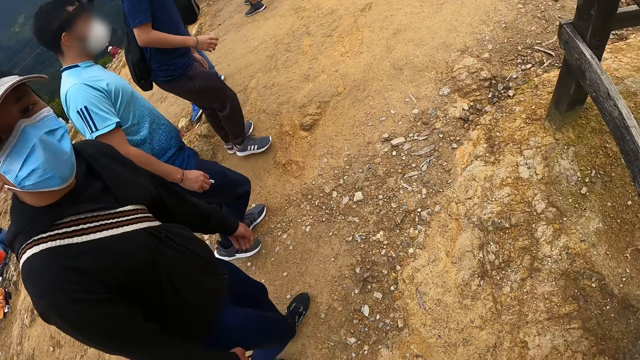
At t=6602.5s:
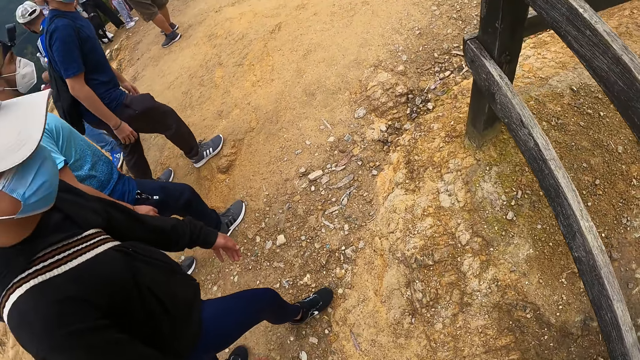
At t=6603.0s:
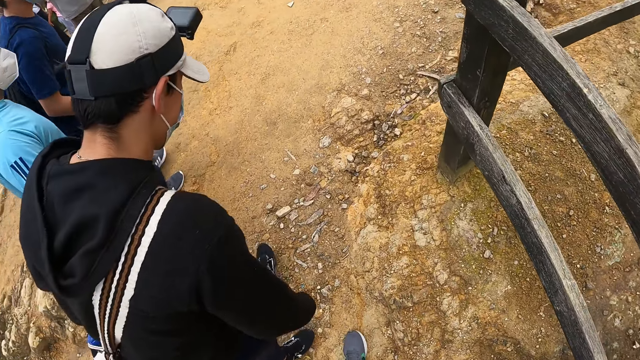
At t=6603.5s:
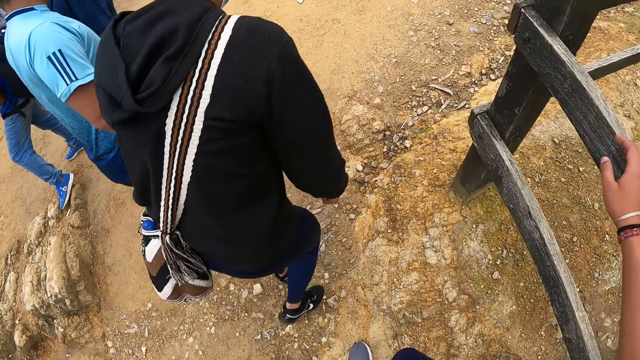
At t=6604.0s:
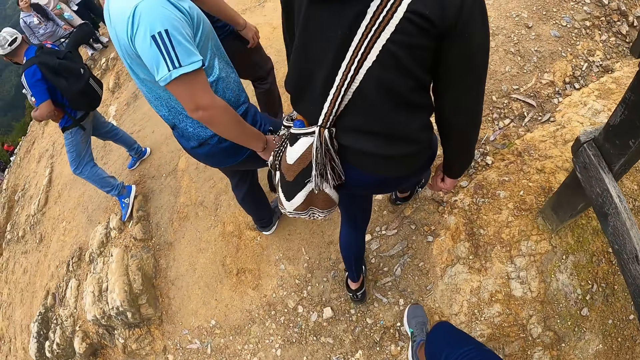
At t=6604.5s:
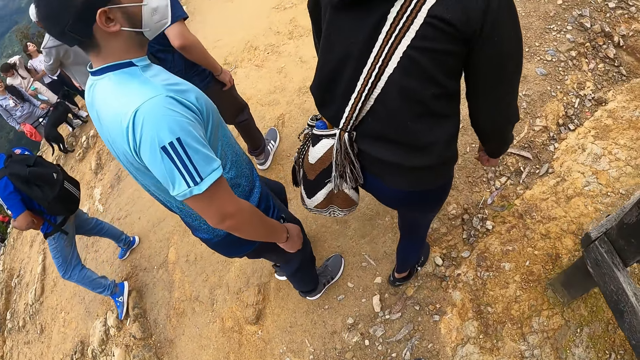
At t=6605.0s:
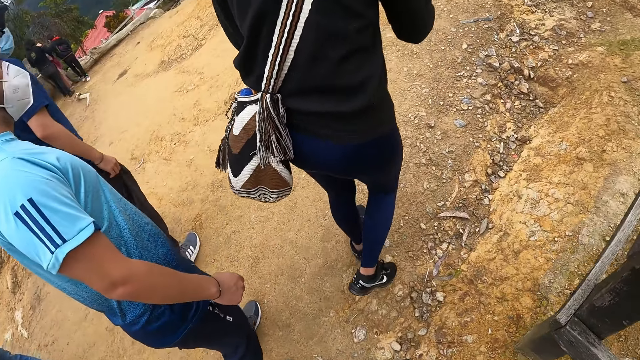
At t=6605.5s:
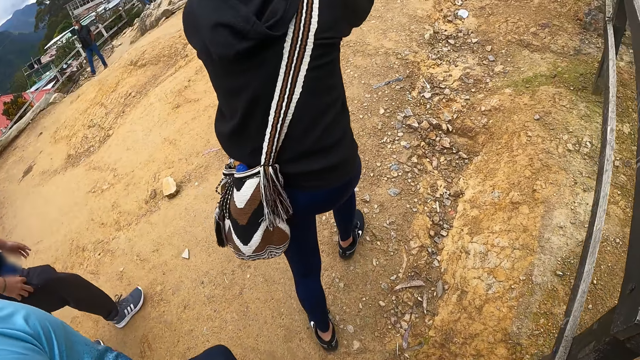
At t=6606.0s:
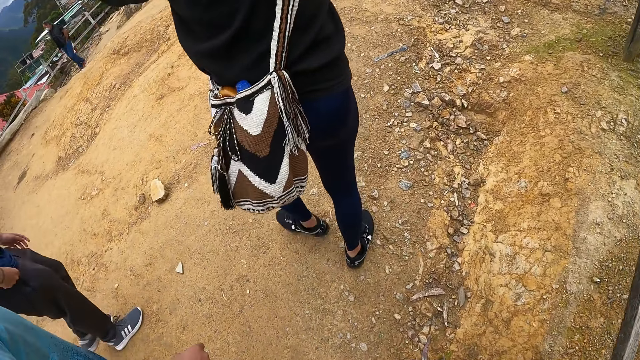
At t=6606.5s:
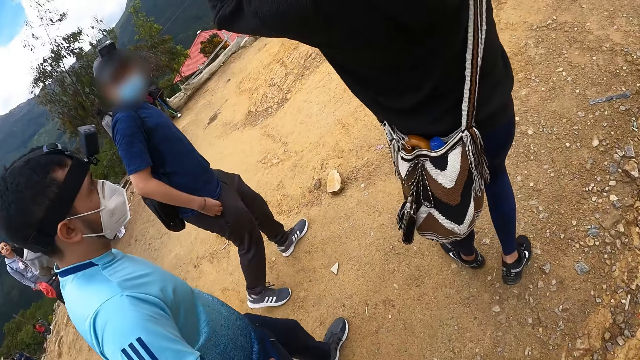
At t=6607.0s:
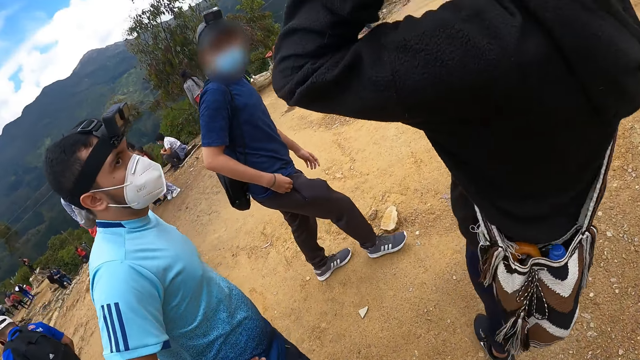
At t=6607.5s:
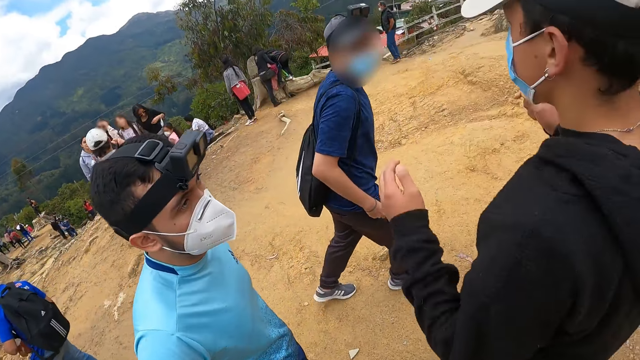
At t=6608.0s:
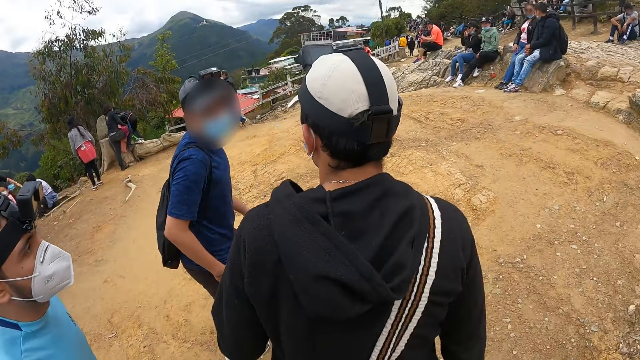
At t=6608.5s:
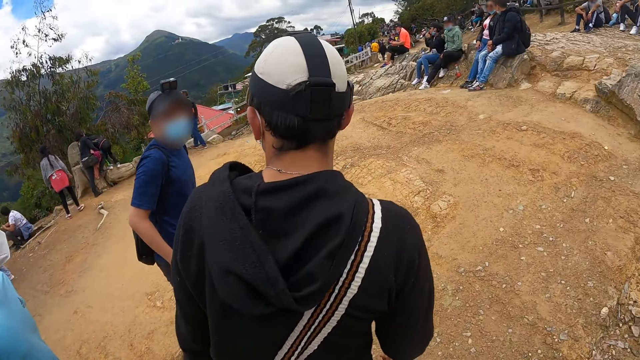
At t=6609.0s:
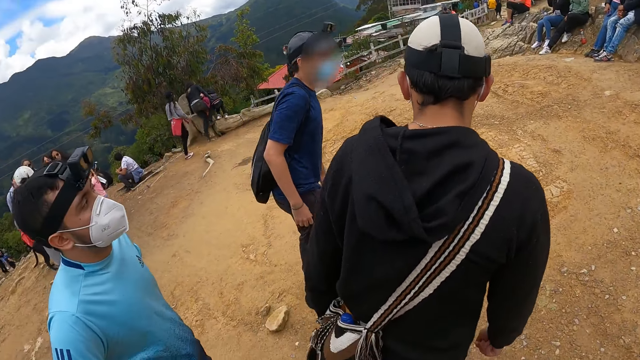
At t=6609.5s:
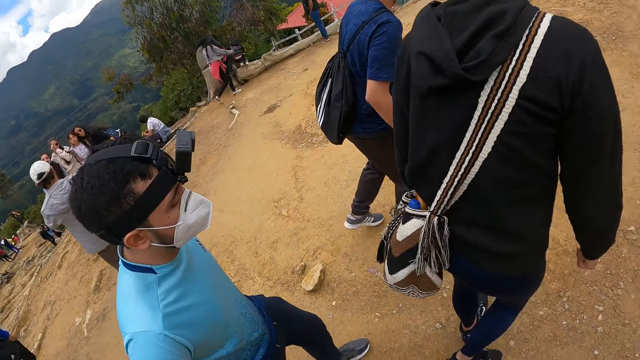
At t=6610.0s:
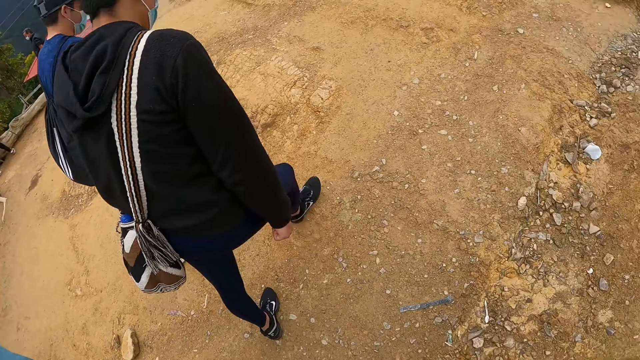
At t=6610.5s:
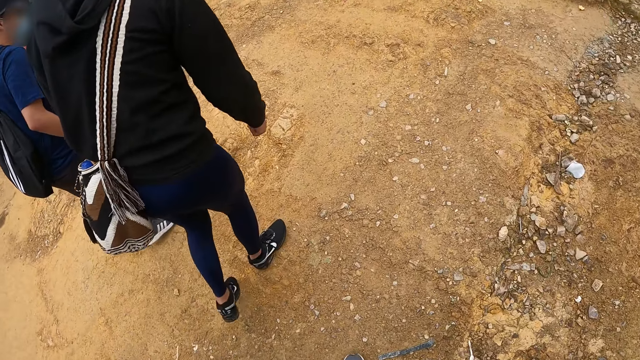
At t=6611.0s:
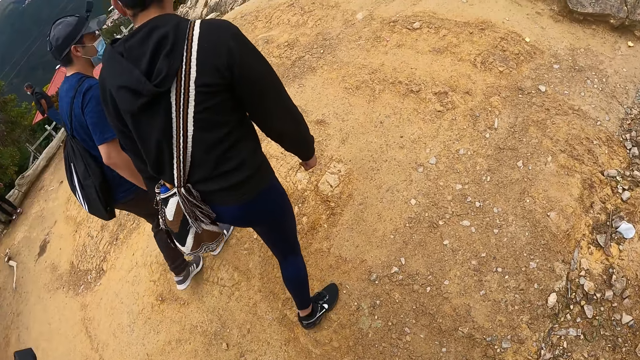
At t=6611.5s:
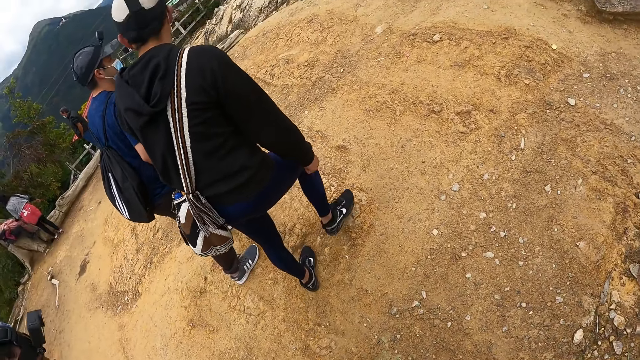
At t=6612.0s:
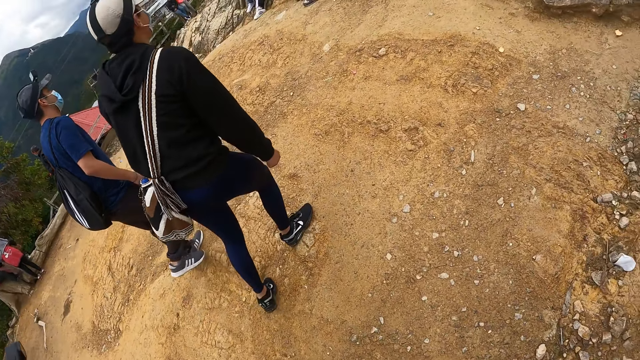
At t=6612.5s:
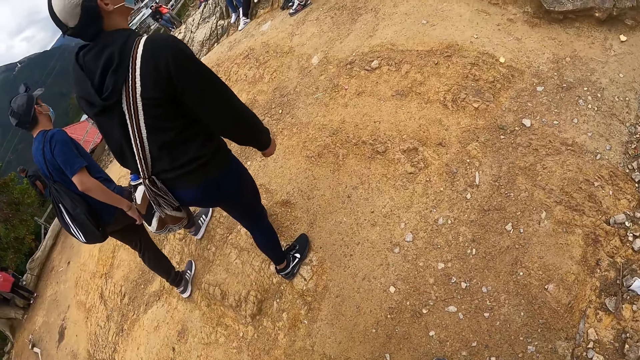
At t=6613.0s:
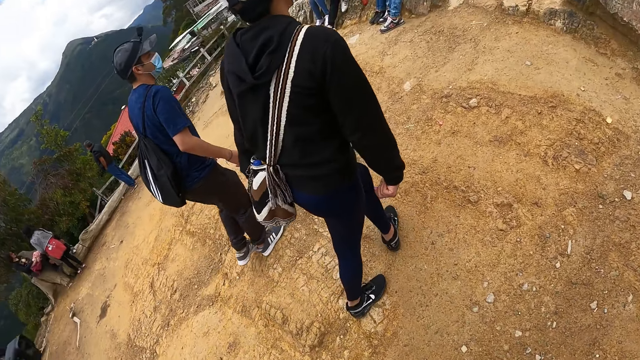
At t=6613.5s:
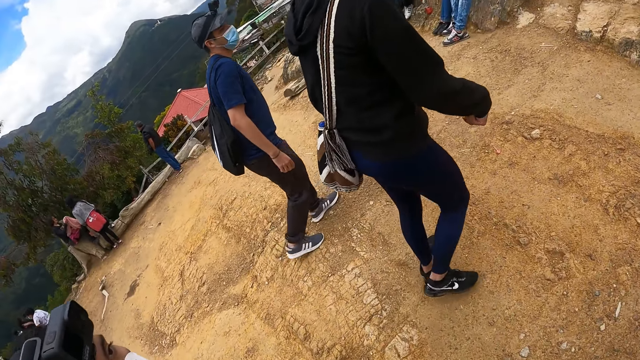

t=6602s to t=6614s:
The camera wearer looks at a man. He holds a wooden fence with his right hand. He walks on the field. Another man raises both hands towards his head. The first man gestures out with his hands. A third man walks up the hill. The second man walks up the hill. A fourth man walks up the hill. The camera wearer walks up the hills.

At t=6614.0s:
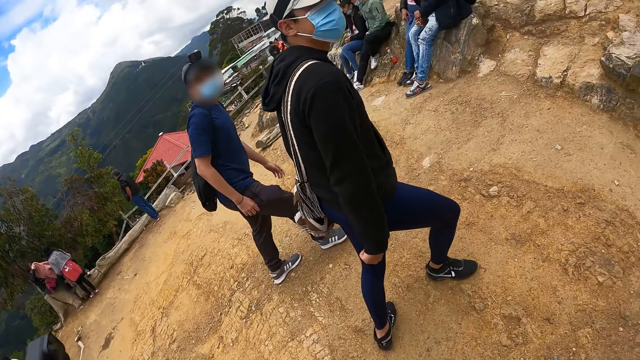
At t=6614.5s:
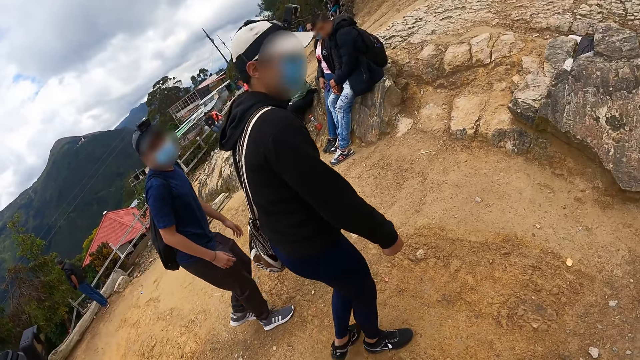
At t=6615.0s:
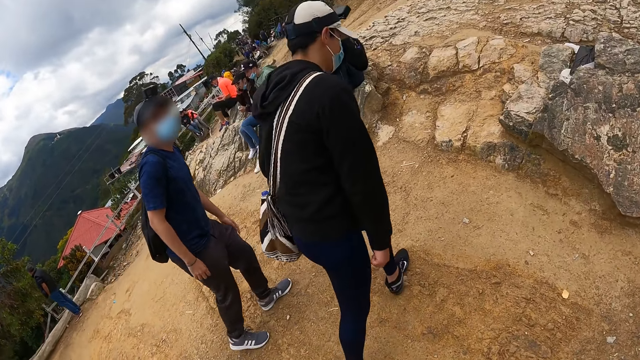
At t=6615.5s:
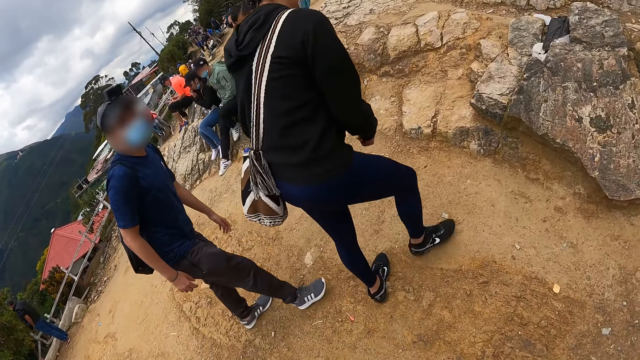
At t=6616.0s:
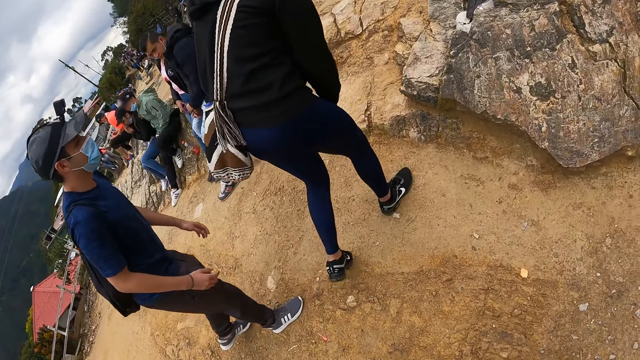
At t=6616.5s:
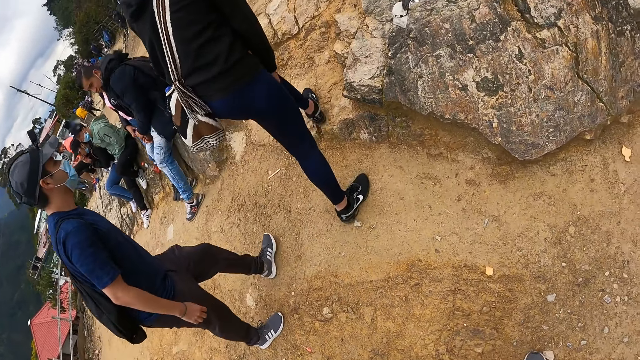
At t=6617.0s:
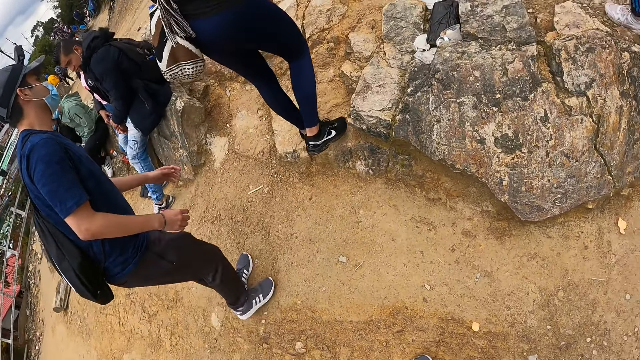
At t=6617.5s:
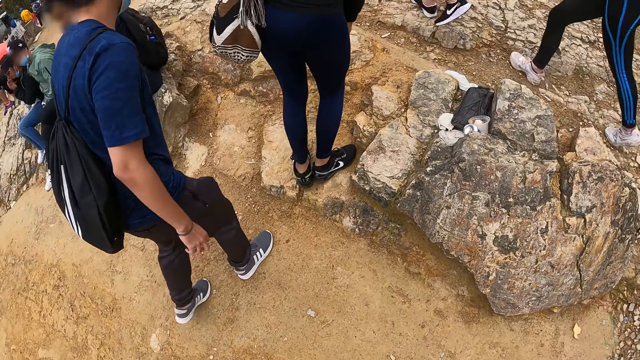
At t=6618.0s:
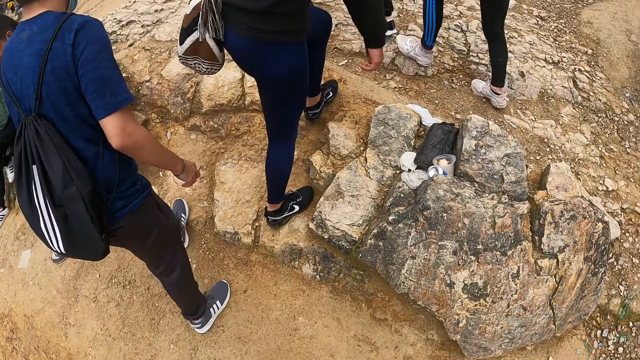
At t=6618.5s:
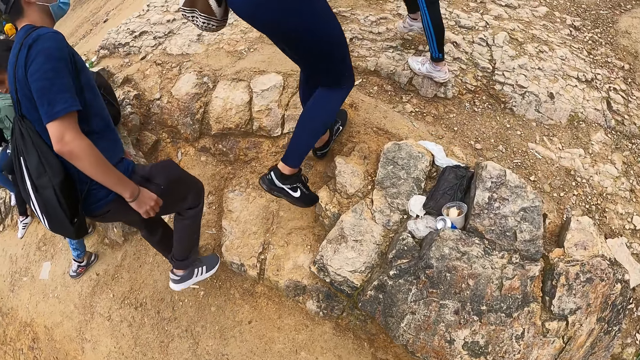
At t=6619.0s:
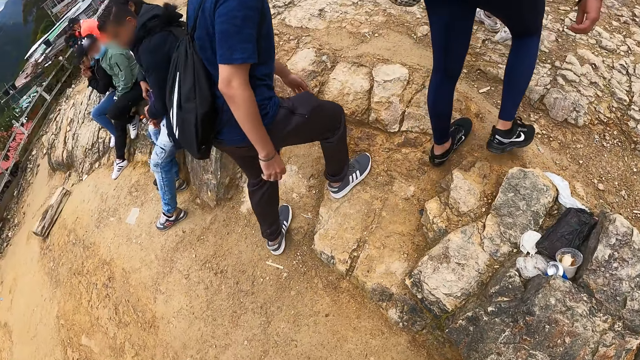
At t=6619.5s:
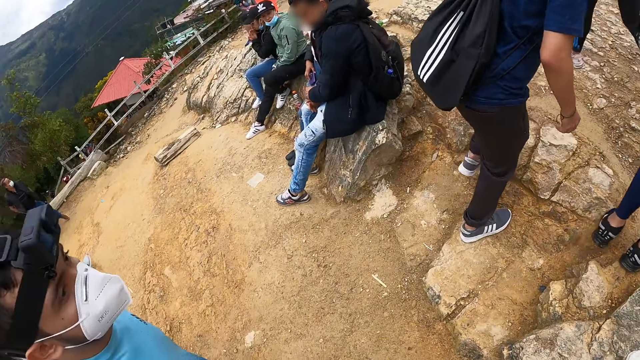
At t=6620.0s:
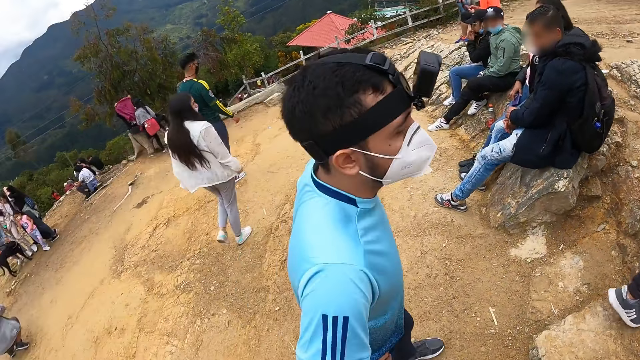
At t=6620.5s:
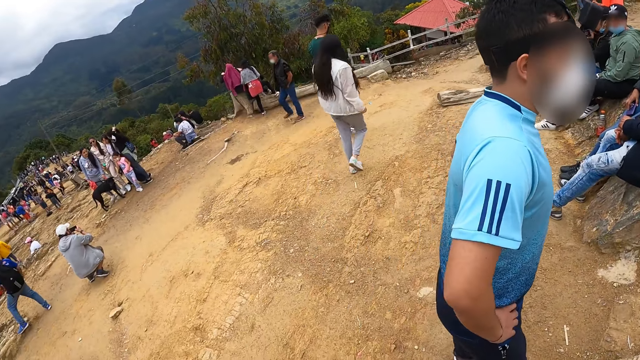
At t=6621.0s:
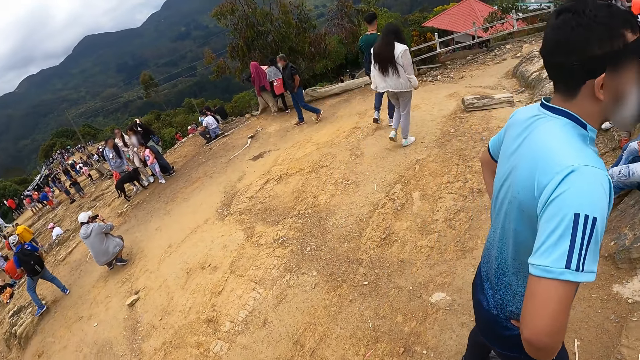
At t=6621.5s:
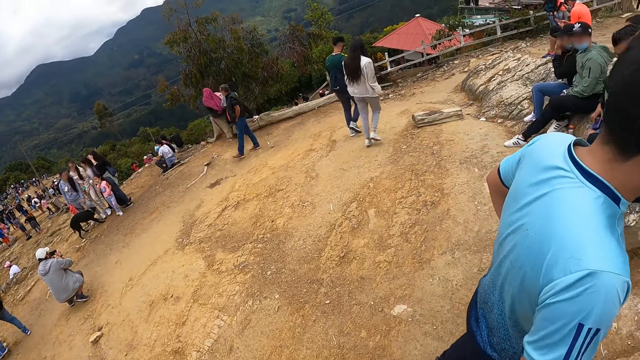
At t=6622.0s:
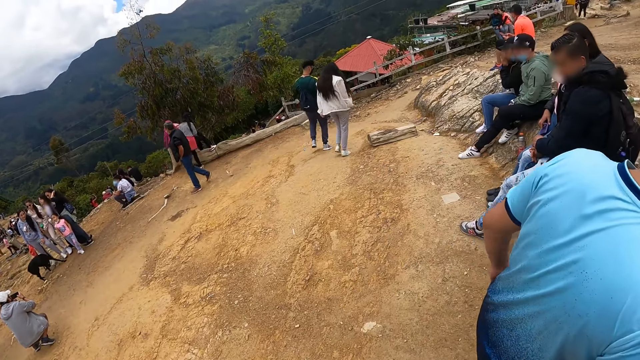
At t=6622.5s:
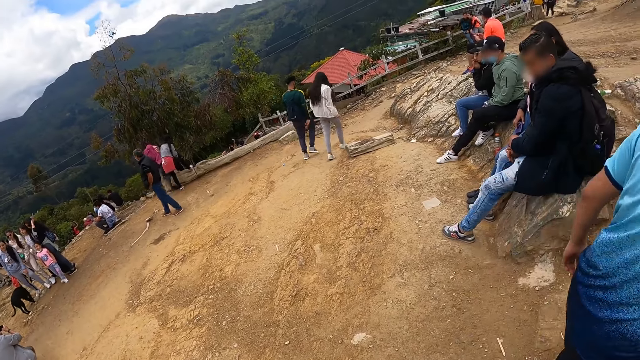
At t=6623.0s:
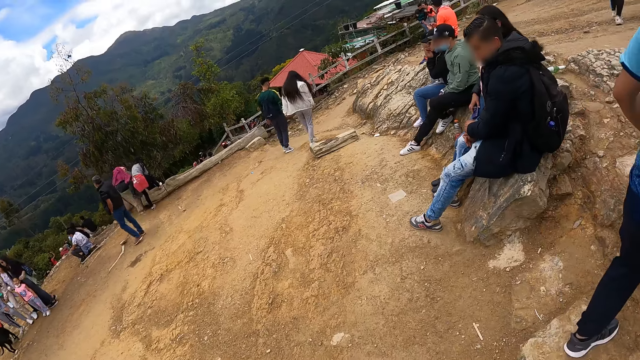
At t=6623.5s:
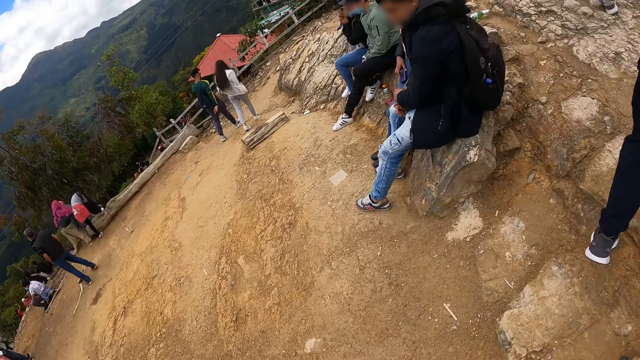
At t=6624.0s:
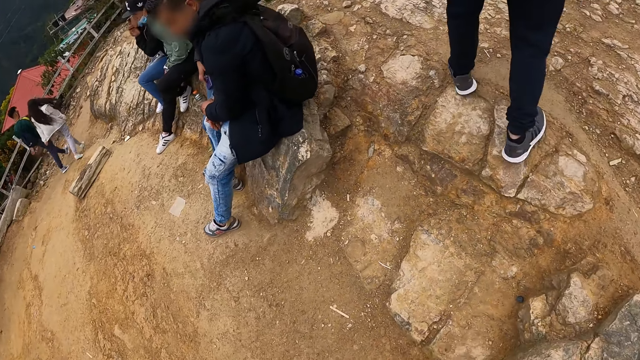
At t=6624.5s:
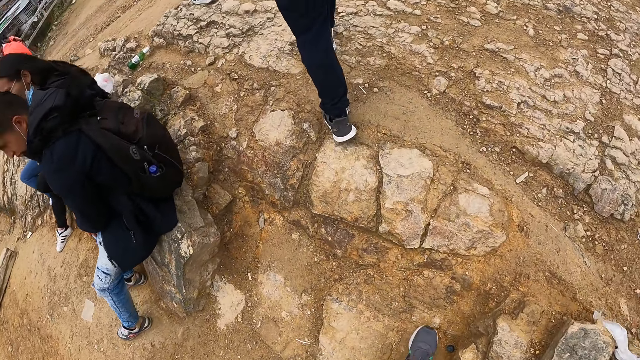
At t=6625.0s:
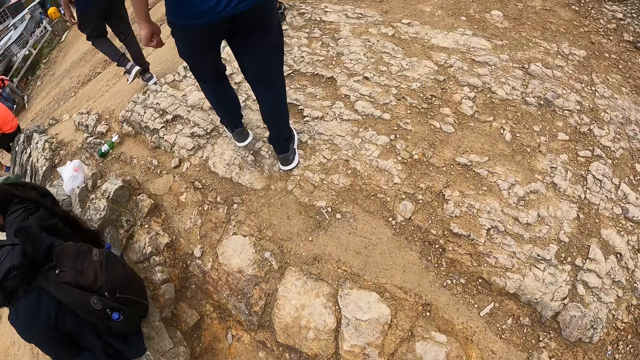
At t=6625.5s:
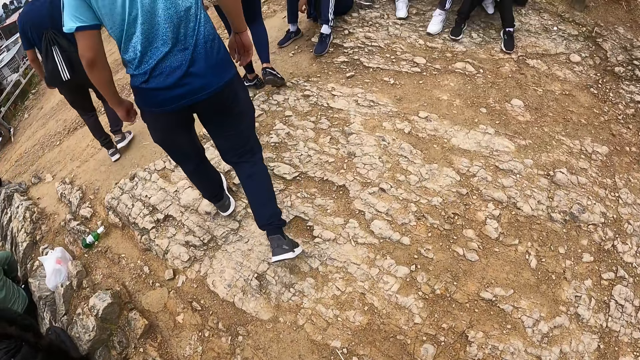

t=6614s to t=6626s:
The man steps on a rock on the hill. Another man steps on a rock on the hill. The camera wearer looks around the field. A third man steps on a rock on the hill. The camera wearer walks on the field. They step on a rock on the hill. The second man walks down the hill.
